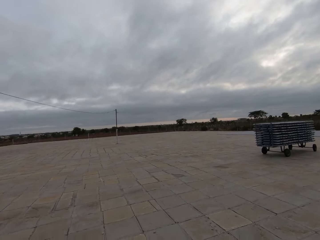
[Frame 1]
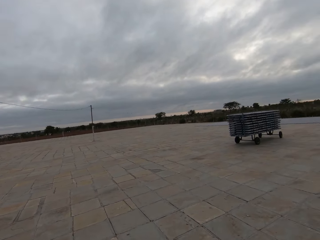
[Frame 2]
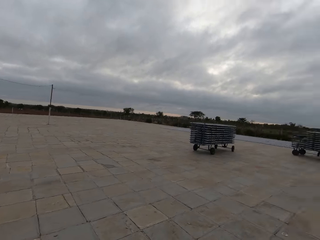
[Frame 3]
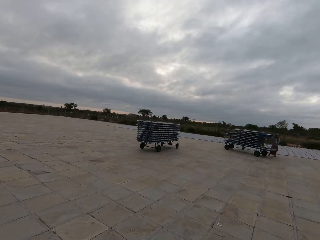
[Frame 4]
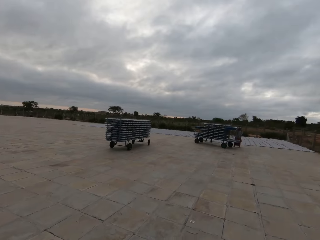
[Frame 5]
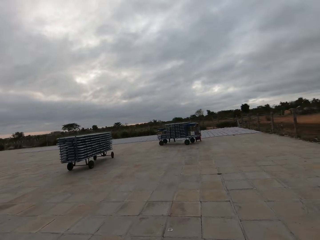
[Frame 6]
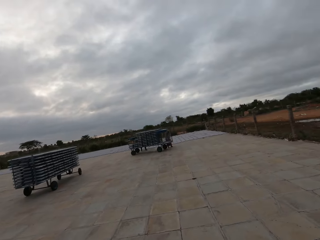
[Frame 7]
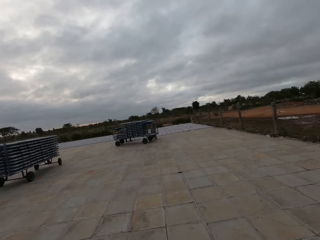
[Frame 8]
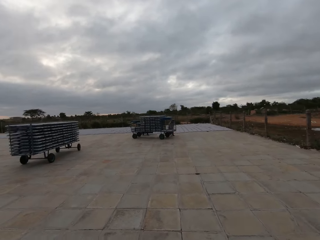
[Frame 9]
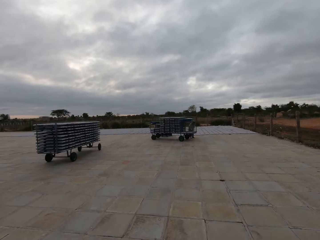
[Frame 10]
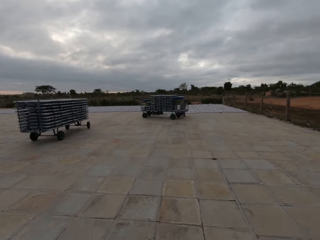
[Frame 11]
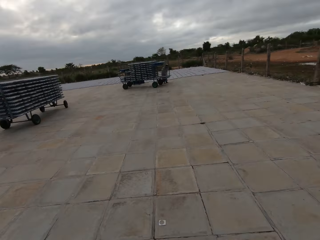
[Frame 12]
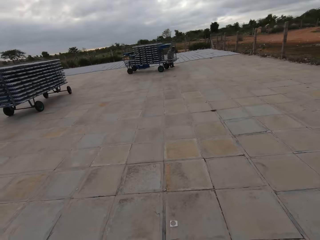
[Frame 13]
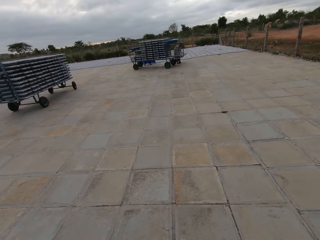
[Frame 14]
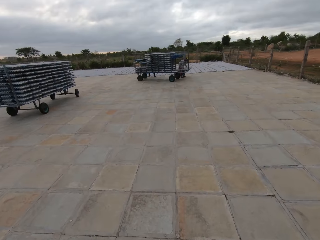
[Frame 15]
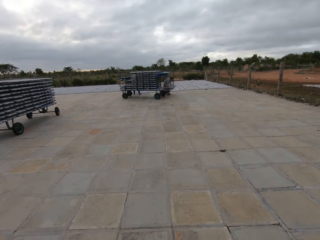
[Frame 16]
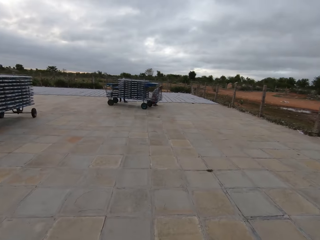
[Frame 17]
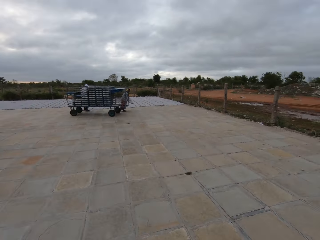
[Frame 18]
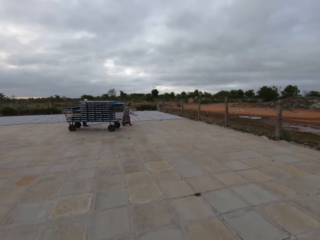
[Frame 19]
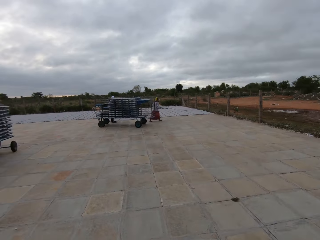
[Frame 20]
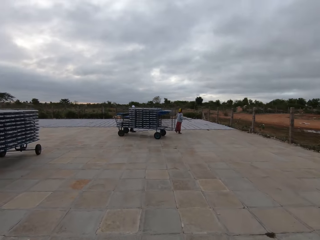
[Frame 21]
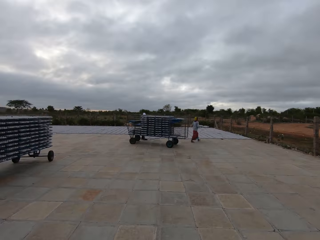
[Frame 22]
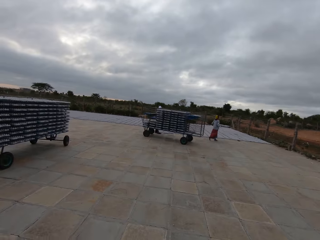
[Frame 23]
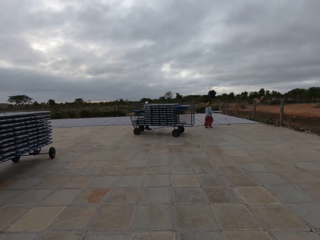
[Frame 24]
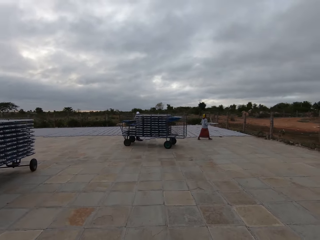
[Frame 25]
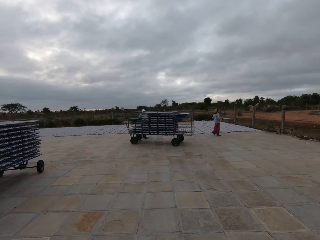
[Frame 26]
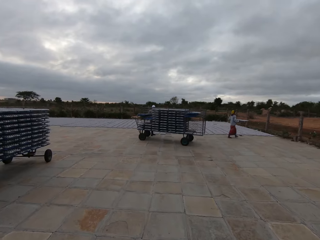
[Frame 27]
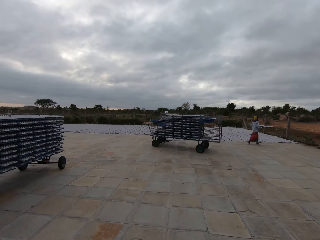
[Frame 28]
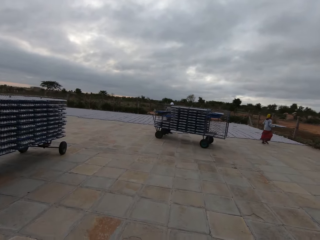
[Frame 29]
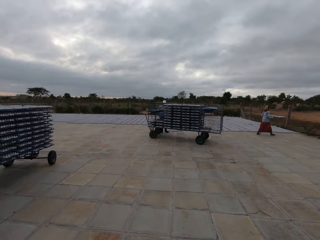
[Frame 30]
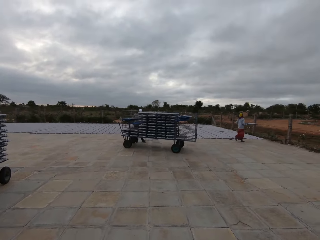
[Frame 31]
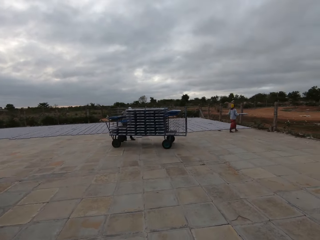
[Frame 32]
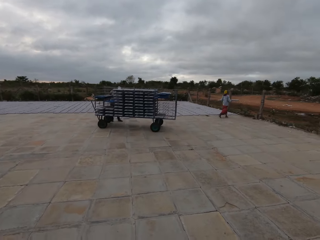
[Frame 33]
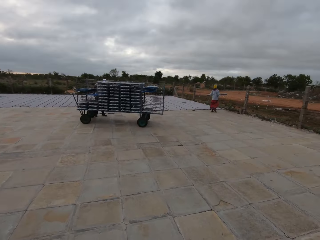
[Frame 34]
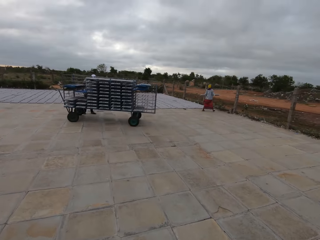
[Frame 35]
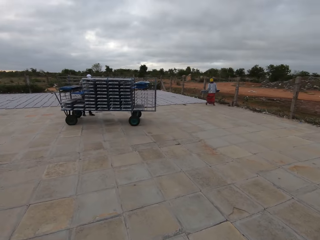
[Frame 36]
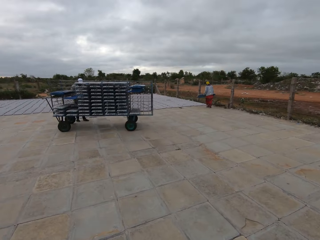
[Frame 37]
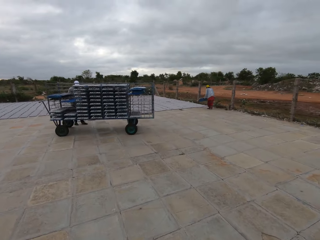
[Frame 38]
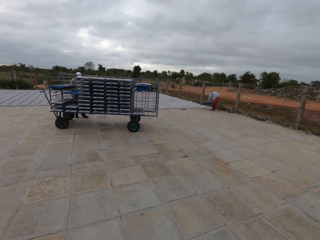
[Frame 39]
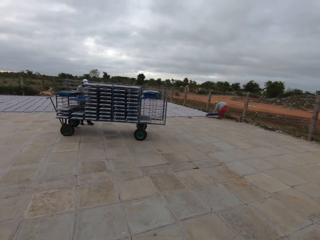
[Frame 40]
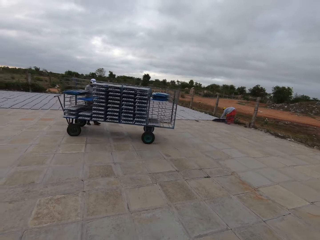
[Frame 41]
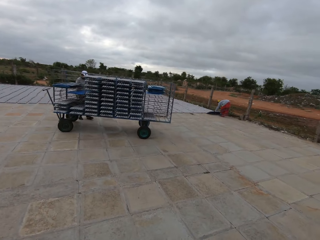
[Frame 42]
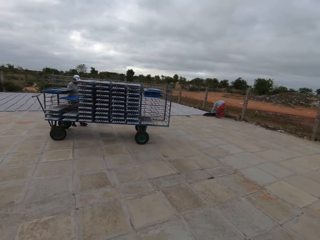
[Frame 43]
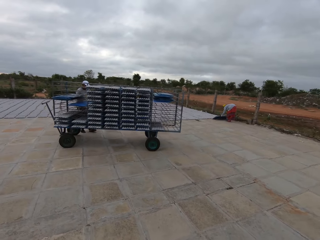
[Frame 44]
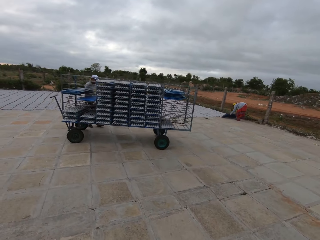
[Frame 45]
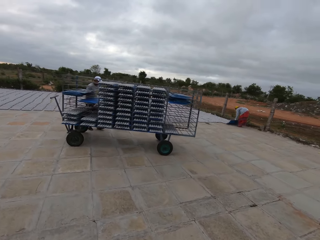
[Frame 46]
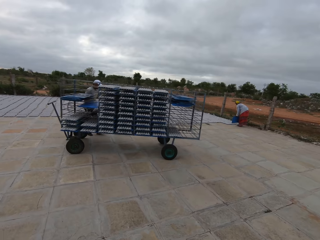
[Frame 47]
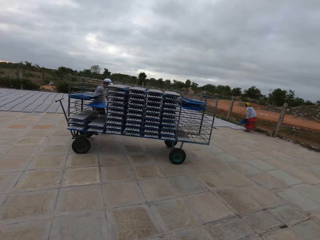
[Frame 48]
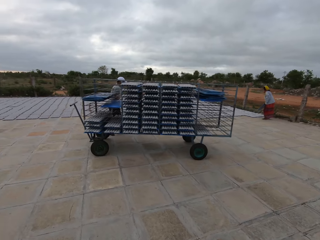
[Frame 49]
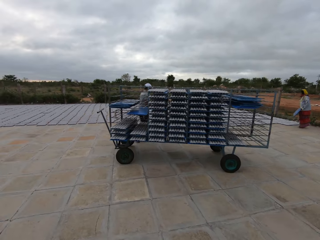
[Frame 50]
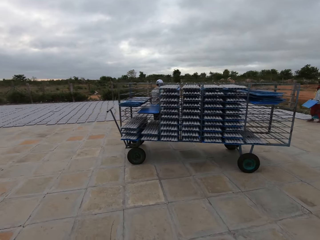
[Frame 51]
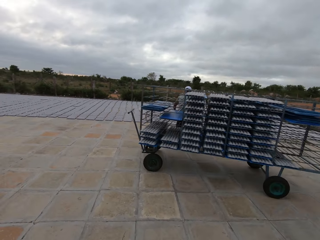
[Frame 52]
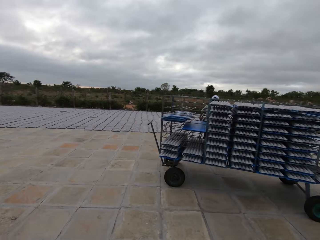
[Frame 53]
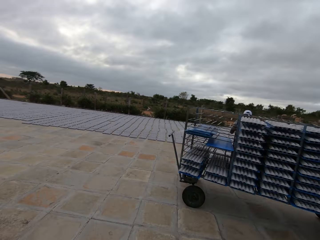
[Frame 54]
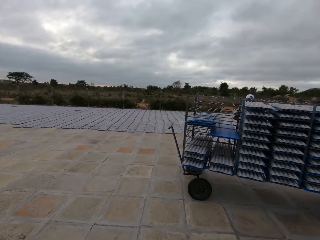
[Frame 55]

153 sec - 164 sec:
The camera wearer walks around a parking lot. A woman carries a tray from the shelf with her hands. A lady walks around the parking lot. A man stands behind the shelf. The camera wearer walks around the parking lot. The woman drops the tray in her hands on the floor.

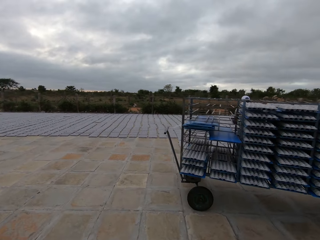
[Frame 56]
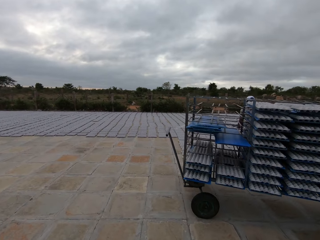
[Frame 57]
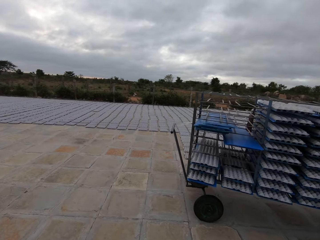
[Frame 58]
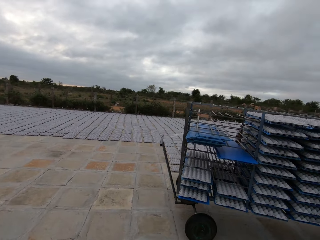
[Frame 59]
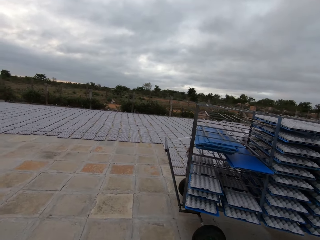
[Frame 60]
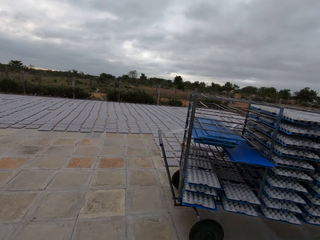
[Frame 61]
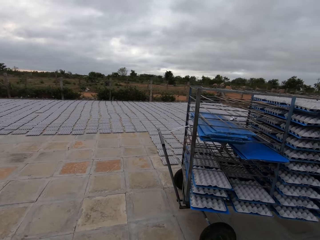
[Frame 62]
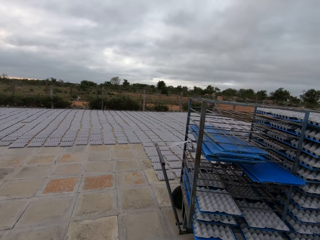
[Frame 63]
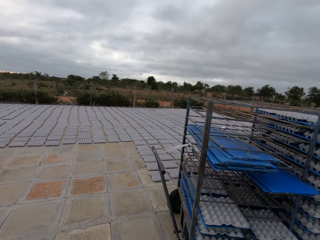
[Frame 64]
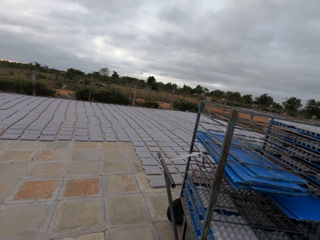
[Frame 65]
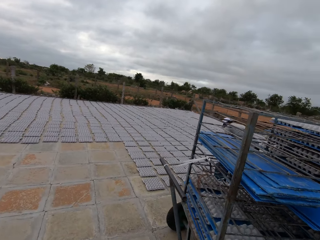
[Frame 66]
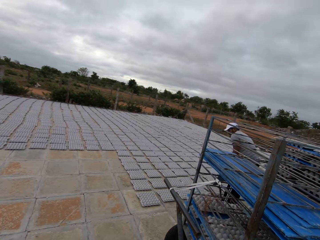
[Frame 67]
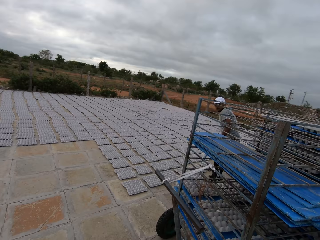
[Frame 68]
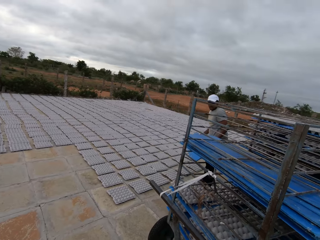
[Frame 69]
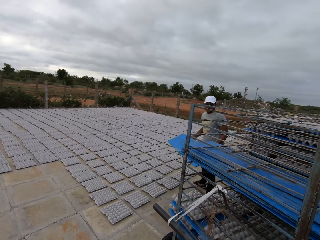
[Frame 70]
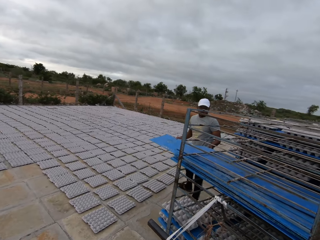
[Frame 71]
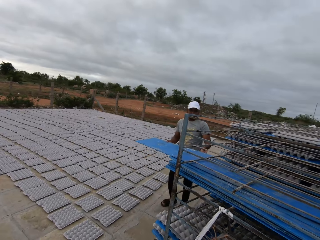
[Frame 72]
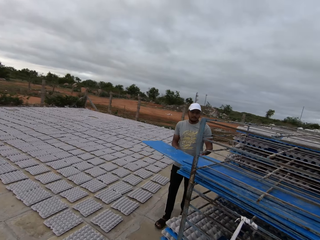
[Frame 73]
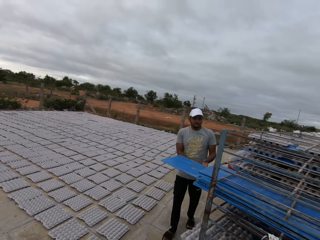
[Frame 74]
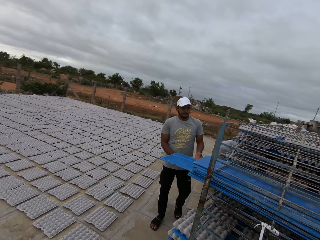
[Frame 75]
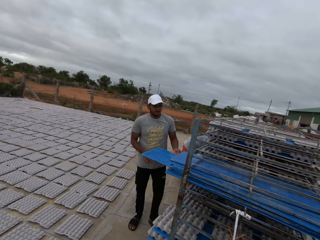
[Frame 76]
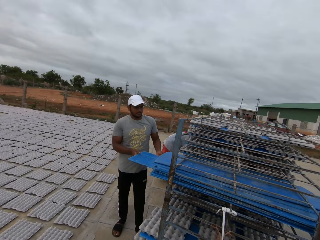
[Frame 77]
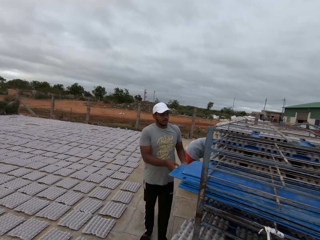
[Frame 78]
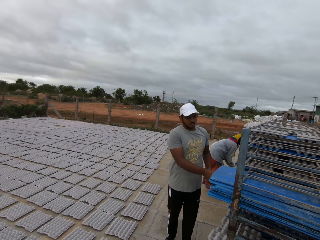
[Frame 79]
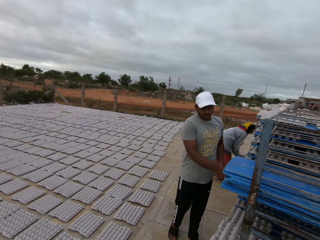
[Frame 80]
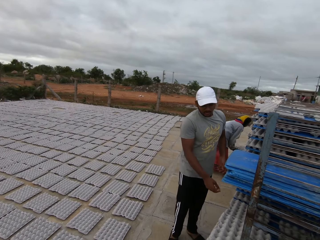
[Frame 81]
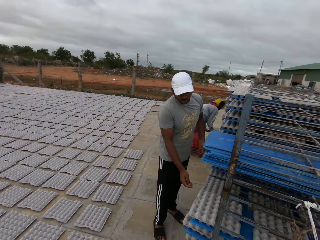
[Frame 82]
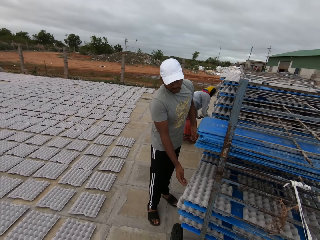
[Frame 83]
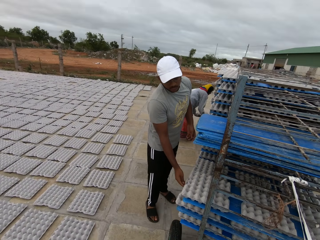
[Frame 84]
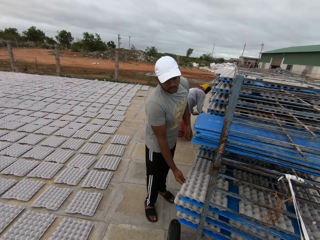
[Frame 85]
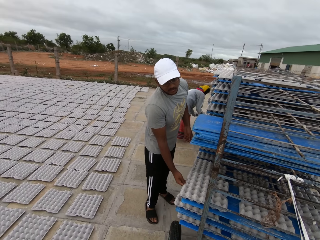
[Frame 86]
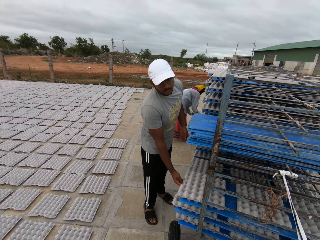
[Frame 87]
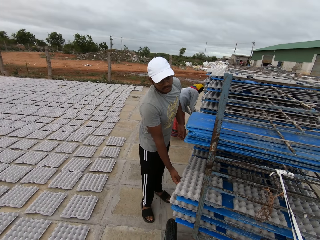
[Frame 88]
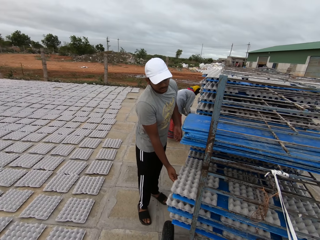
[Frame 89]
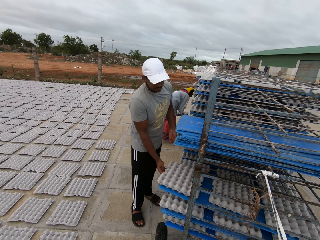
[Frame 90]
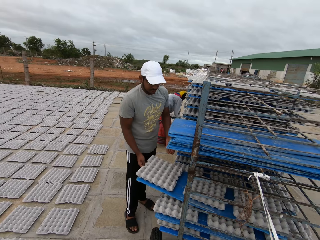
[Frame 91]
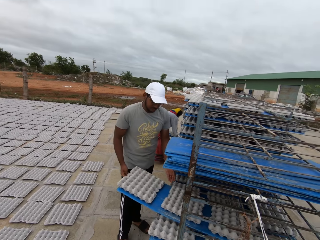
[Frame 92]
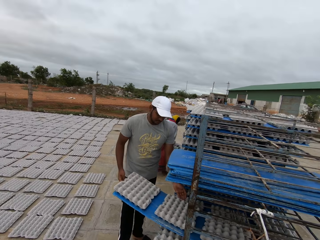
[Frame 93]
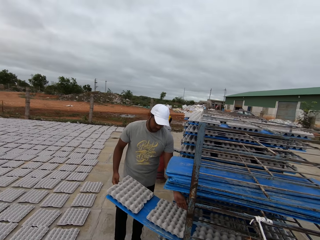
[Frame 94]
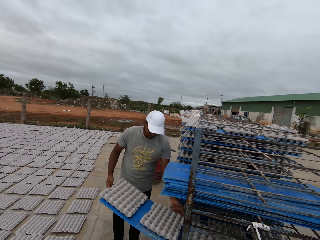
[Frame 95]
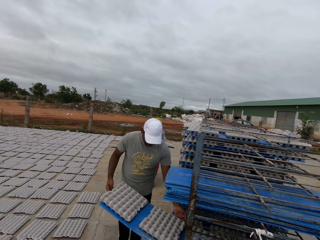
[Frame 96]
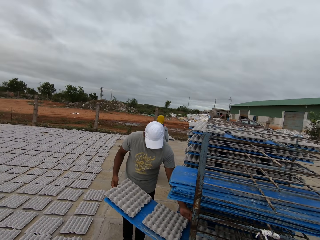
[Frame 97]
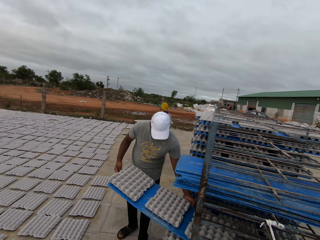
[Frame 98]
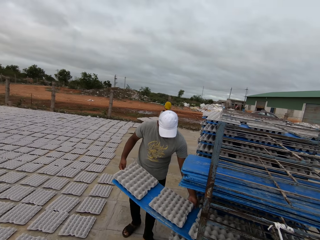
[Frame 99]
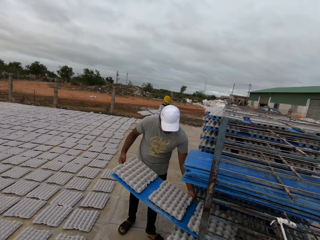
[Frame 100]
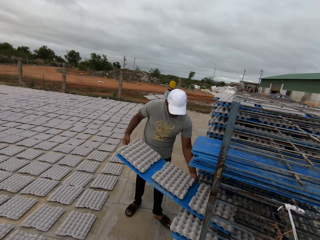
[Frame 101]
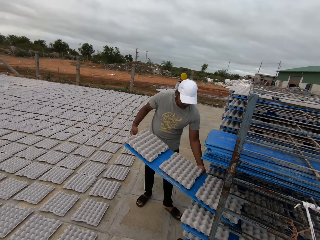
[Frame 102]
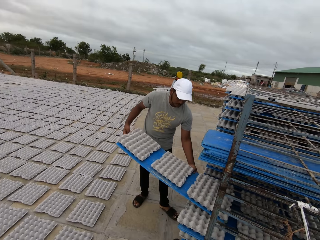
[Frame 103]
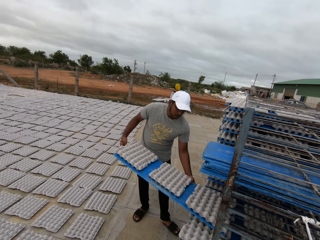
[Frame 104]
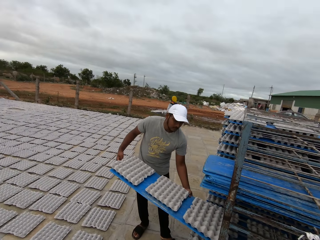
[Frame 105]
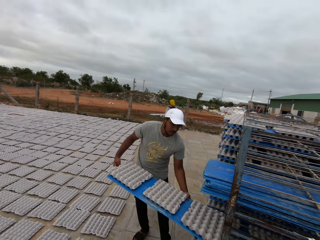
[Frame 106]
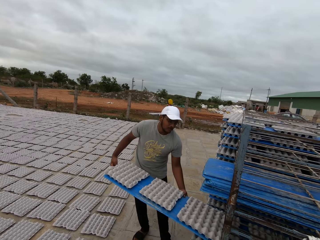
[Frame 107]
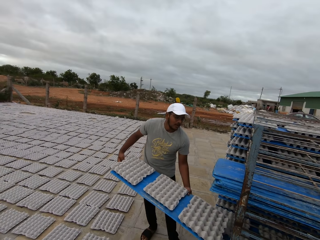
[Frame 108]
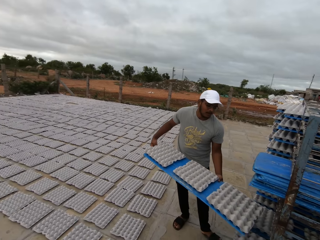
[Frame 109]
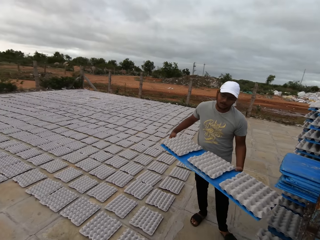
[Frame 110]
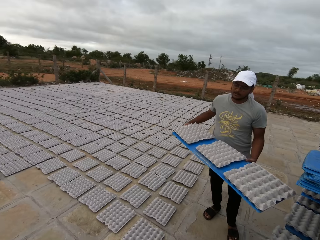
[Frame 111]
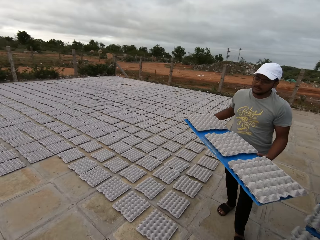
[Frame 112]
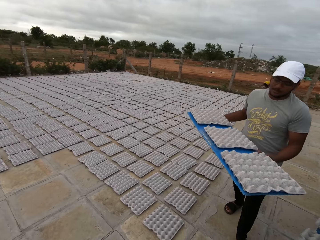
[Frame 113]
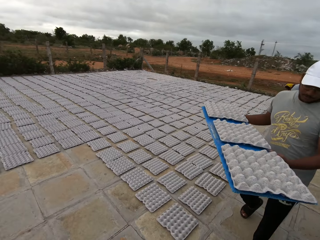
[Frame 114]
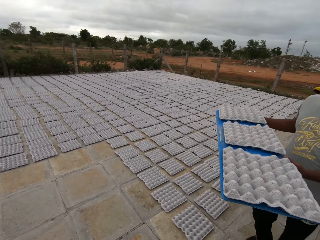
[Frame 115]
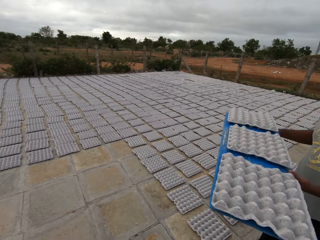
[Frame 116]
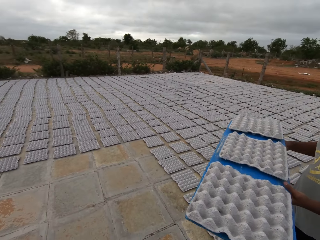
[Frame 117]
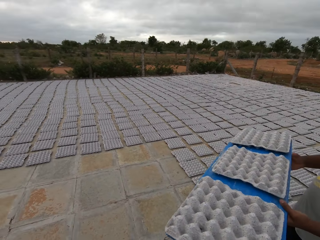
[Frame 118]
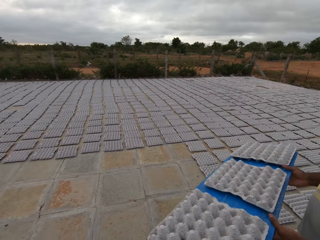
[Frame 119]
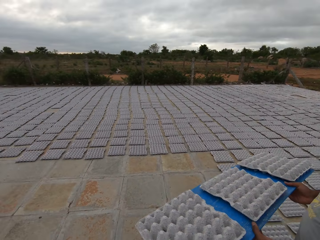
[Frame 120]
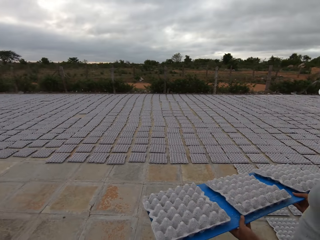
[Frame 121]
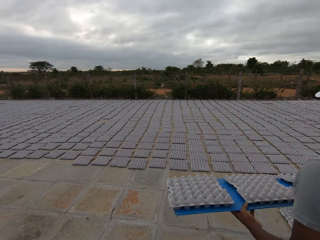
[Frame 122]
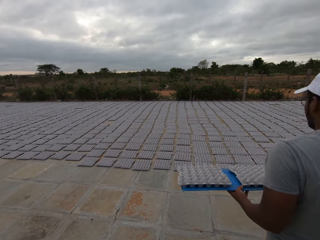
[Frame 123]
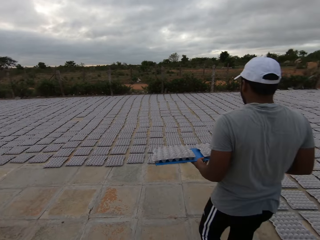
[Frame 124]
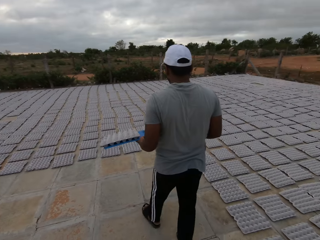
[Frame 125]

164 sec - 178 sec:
The camera wearer converses with the man. The man drops a tray in his hands on the floor, carries a tray in his hands, and drops the tray in his hands on the shelf. The man puts a board on a cart. The man drags a tray from the shelf with his hands and adjusts a tray on the cart. The woman carries a tray from the shelf with her hands. The camera wearer removes trays from the cart. They look around a parking lot. The man carries the tray from the shelf with his hands. The camera wearer interacts with the man. The man walks around the parking lot.
